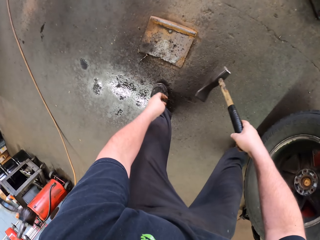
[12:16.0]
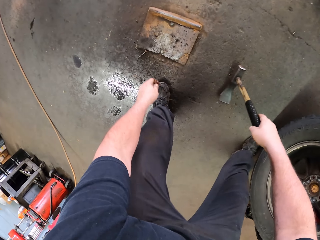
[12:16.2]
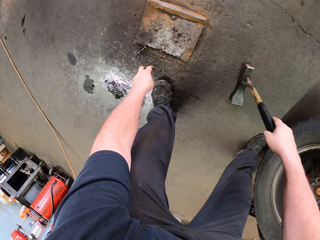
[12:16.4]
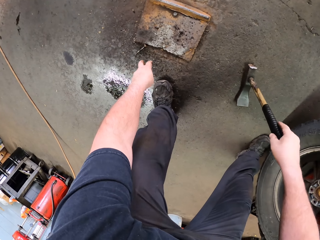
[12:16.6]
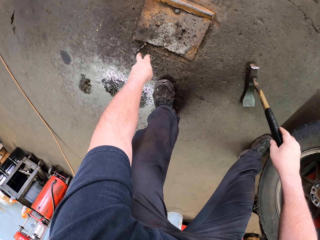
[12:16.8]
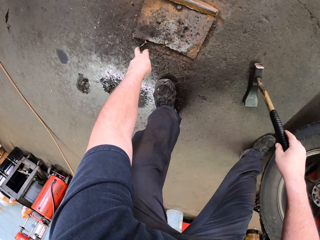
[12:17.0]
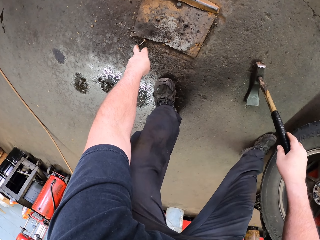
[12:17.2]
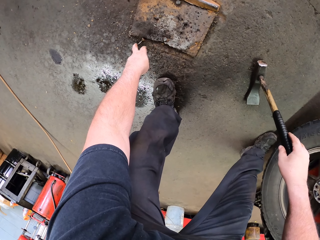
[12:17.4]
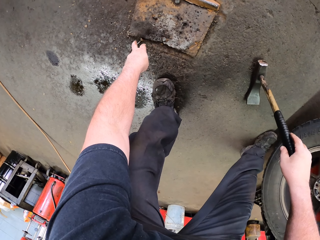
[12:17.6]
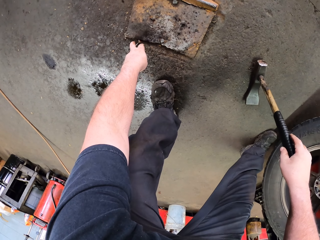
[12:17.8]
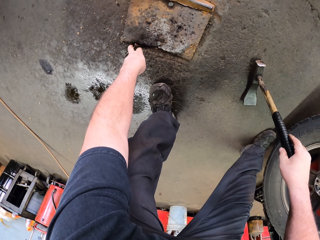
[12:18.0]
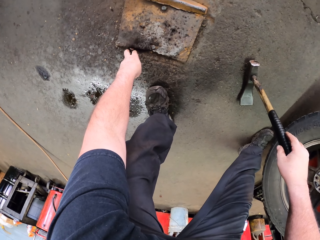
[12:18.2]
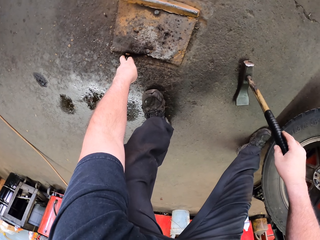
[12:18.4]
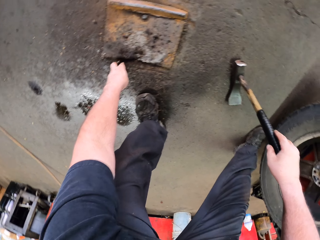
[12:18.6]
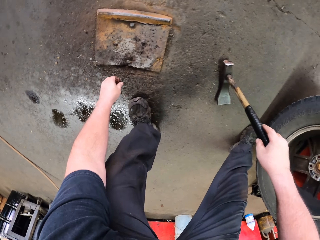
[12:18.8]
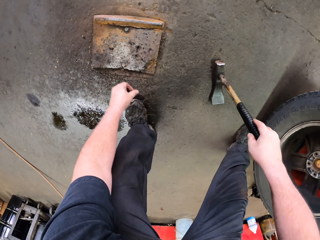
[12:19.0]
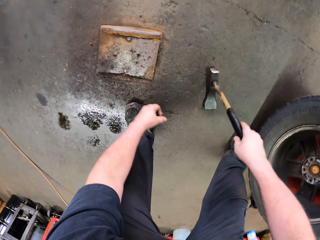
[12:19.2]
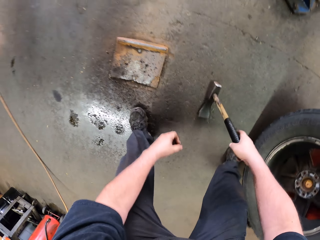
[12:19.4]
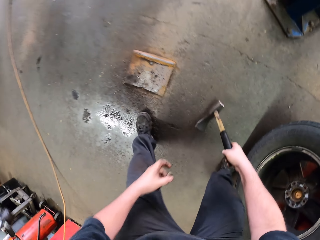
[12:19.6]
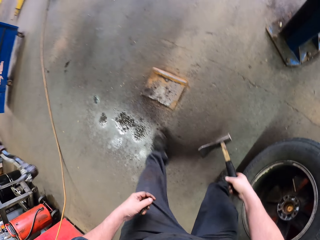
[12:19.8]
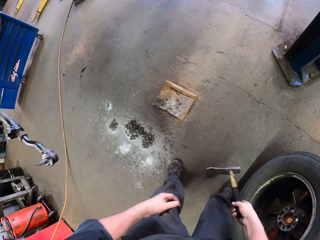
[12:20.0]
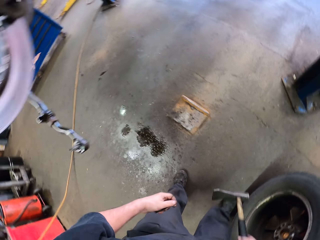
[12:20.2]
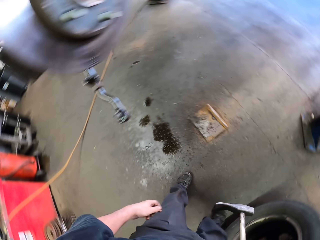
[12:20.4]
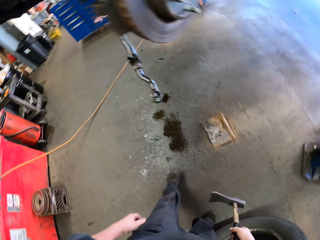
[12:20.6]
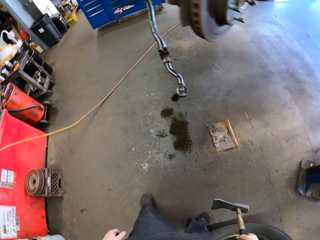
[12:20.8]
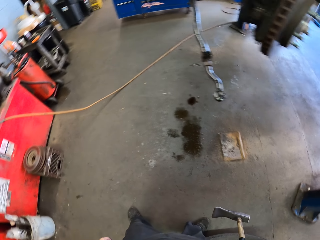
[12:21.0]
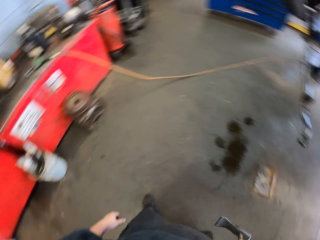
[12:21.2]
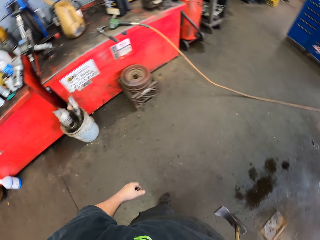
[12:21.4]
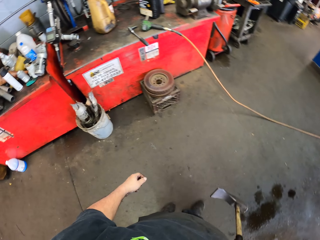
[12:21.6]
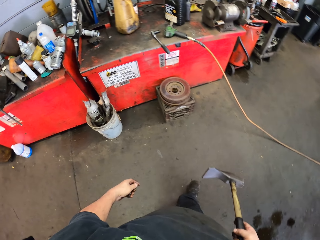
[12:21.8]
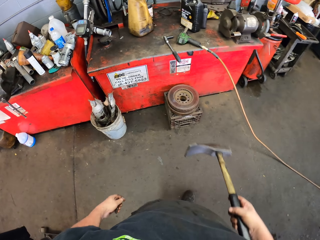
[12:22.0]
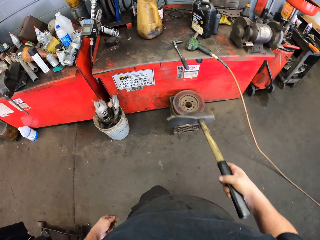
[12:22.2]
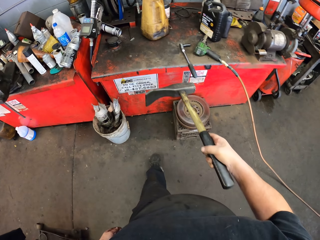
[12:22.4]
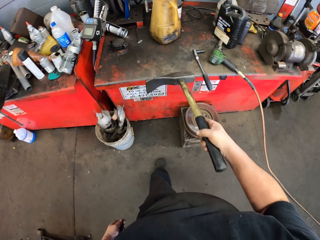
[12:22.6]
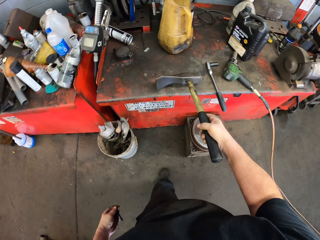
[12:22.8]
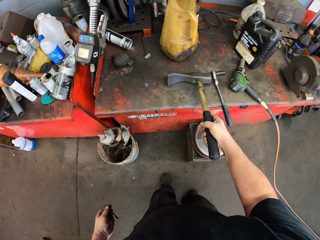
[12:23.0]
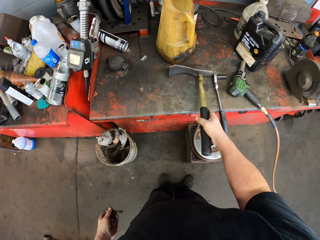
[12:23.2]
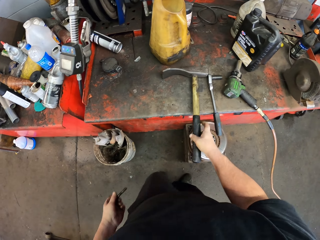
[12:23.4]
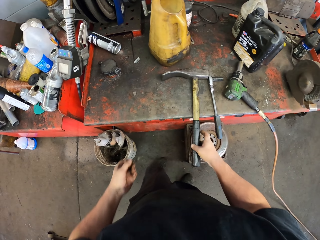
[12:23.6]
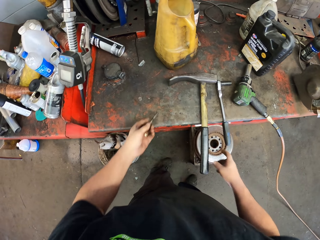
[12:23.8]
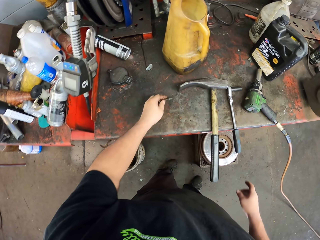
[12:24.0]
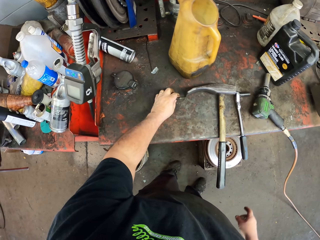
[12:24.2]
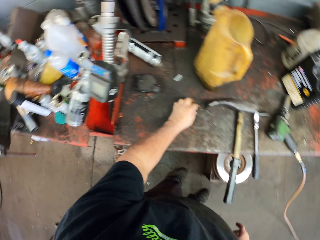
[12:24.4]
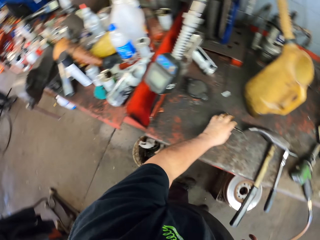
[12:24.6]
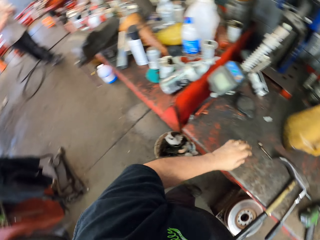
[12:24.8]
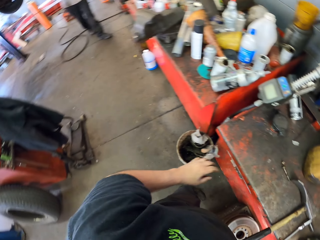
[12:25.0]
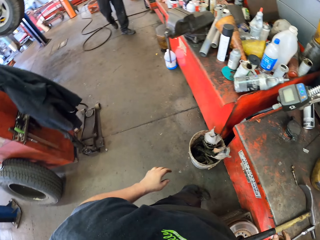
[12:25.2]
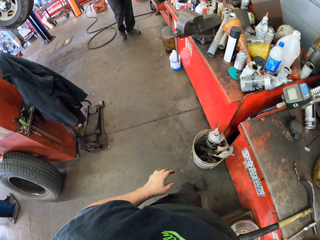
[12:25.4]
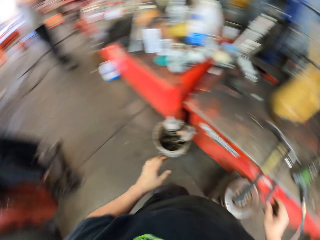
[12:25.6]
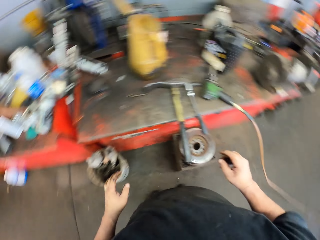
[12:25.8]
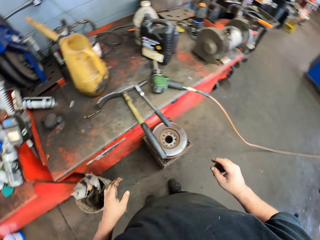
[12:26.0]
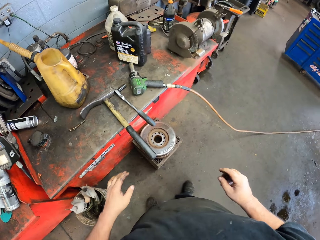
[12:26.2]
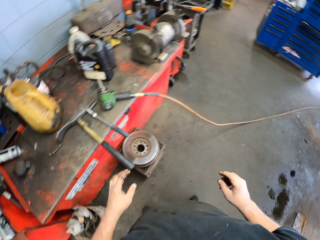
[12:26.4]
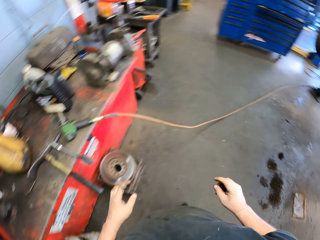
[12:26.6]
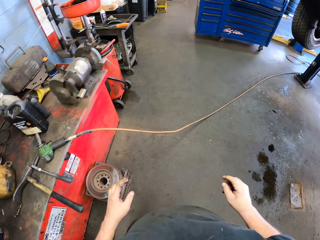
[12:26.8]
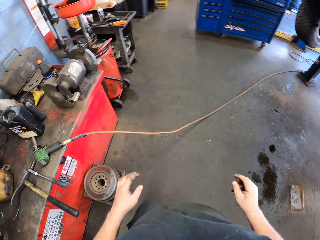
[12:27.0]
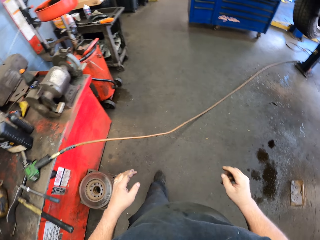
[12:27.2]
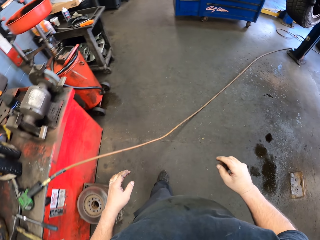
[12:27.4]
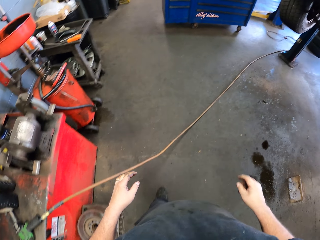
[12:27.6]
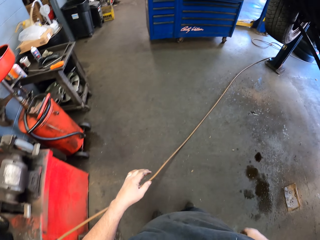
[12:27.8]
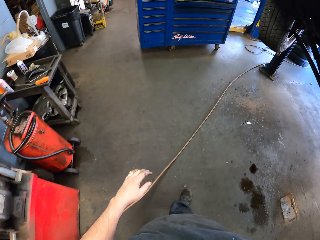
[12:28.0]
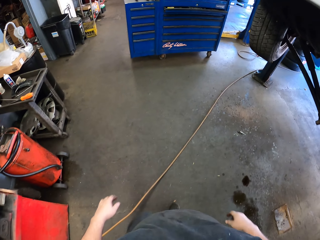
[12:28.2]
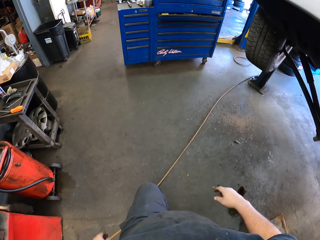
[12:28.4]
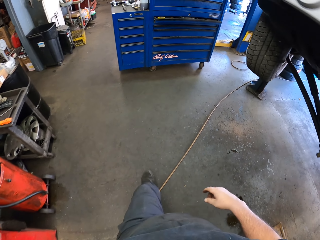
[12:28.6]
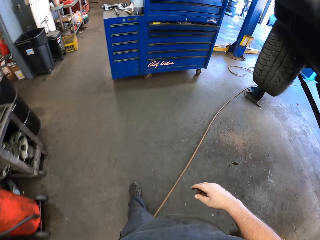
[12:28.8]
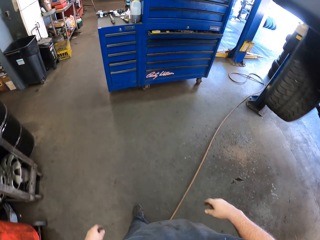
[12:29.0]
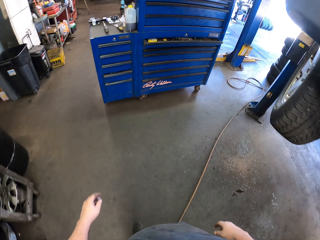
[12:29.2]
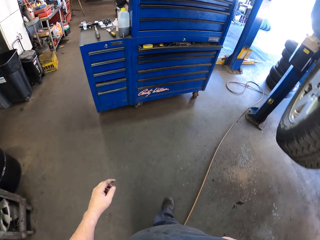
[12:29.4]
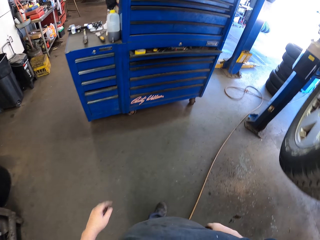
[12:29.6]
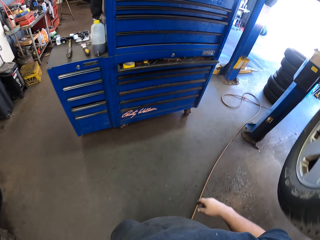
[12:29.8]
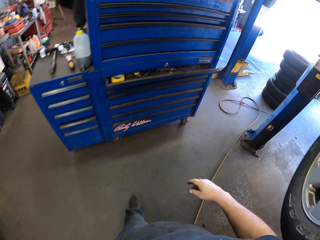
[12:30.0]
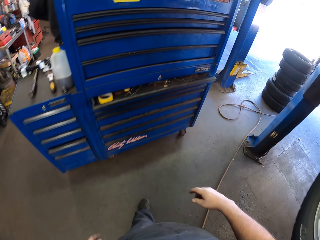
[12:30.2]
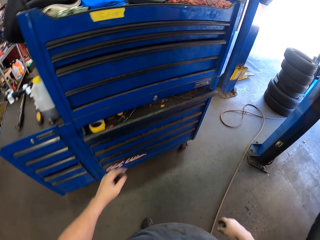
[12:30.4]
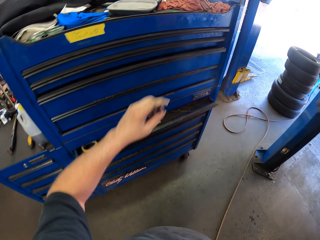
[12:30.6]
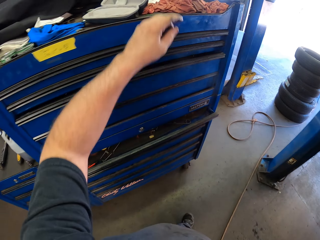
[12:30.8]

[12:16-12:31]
The camera wearer puts the hammer on the floor. They take a bolt. They turn around. They walk in the garage. They put the hammer on the toolbox. They put the bolt on the toolbox. They turn around. They walk in the garage.

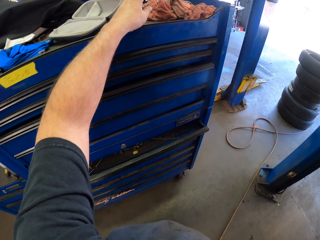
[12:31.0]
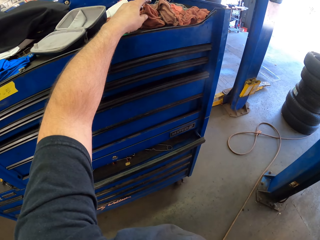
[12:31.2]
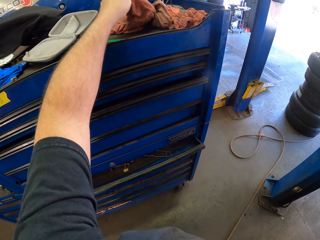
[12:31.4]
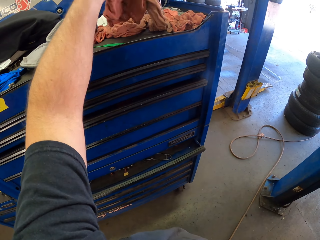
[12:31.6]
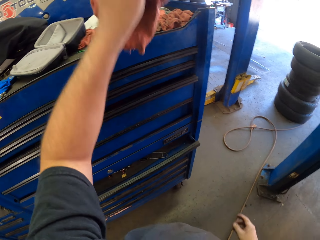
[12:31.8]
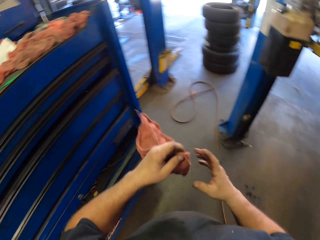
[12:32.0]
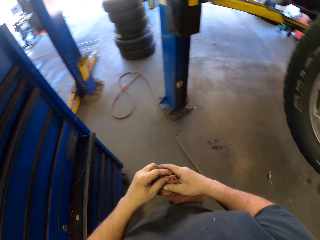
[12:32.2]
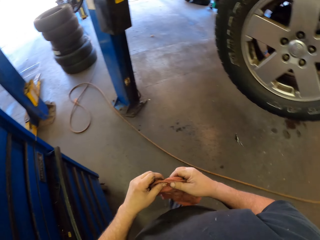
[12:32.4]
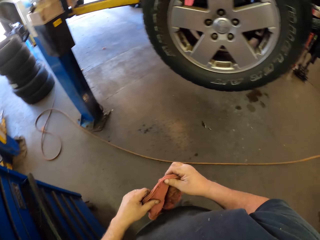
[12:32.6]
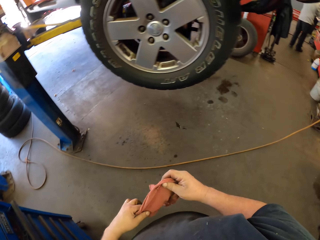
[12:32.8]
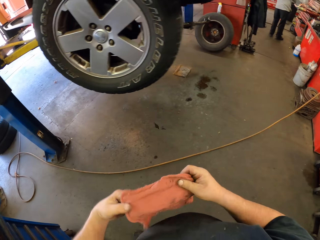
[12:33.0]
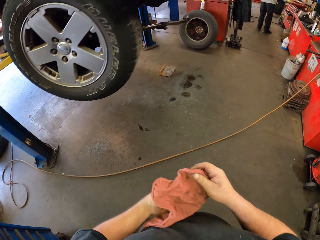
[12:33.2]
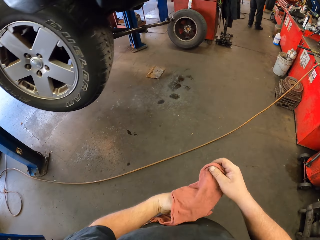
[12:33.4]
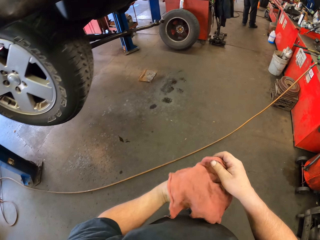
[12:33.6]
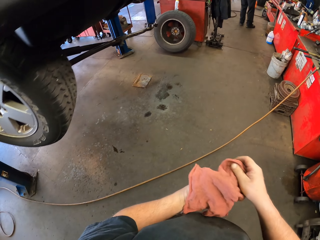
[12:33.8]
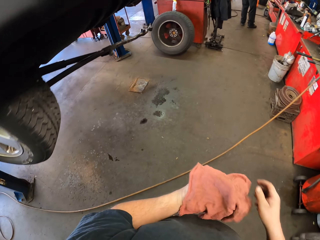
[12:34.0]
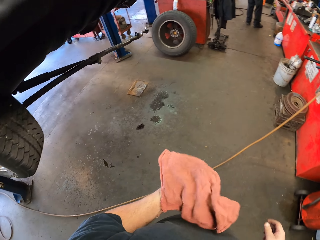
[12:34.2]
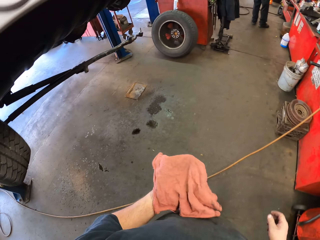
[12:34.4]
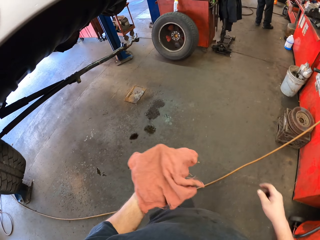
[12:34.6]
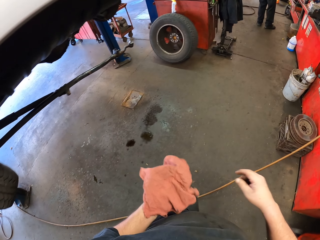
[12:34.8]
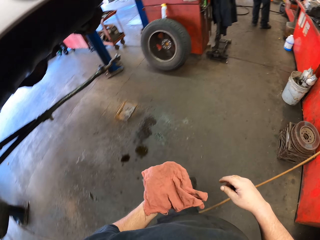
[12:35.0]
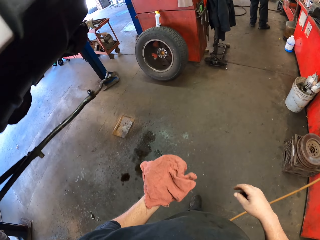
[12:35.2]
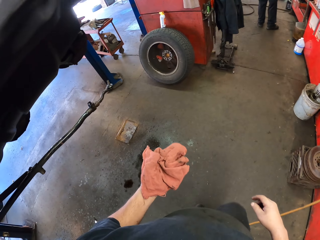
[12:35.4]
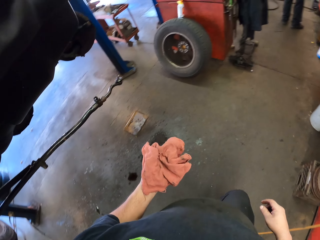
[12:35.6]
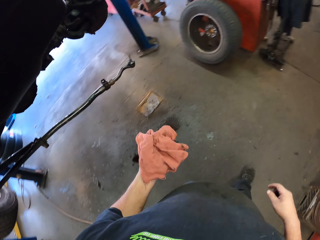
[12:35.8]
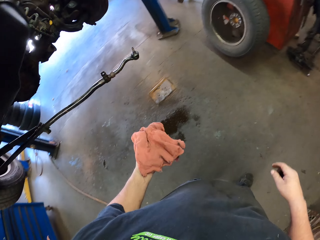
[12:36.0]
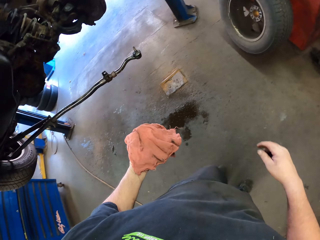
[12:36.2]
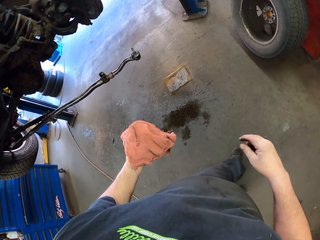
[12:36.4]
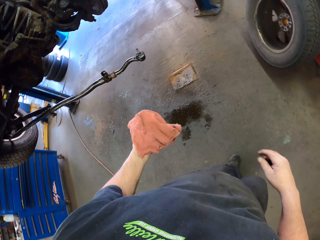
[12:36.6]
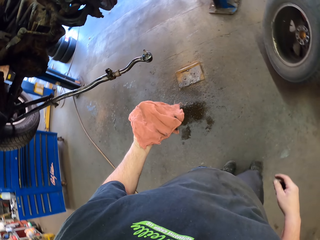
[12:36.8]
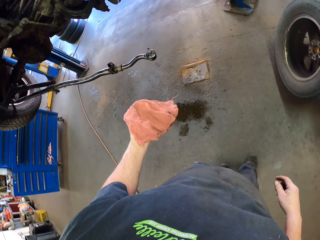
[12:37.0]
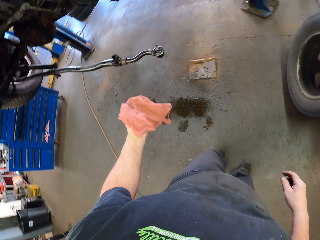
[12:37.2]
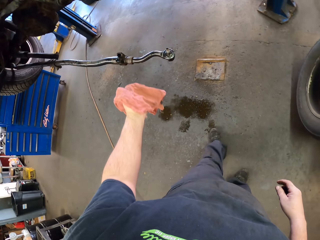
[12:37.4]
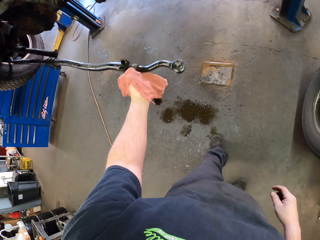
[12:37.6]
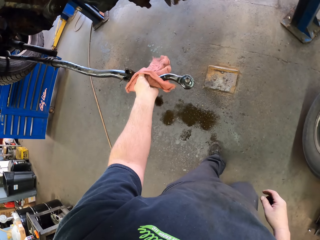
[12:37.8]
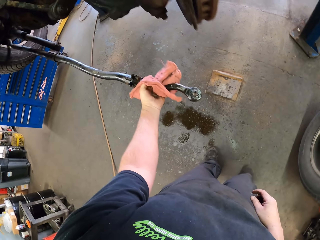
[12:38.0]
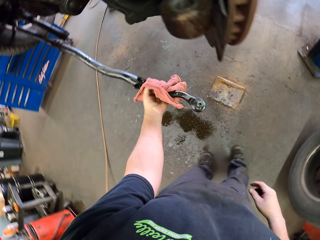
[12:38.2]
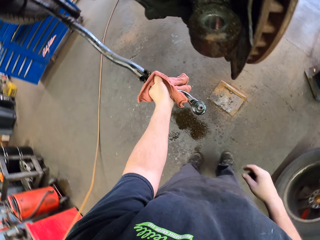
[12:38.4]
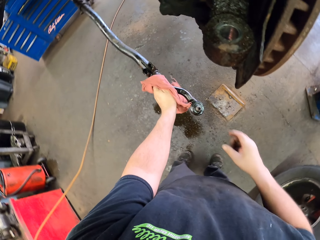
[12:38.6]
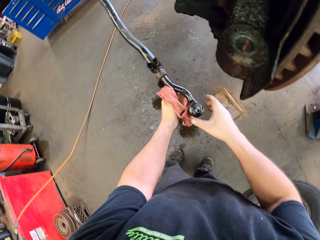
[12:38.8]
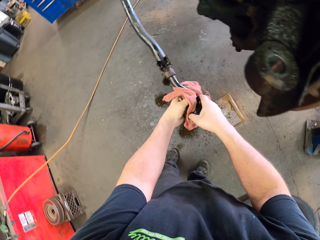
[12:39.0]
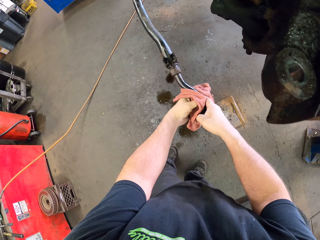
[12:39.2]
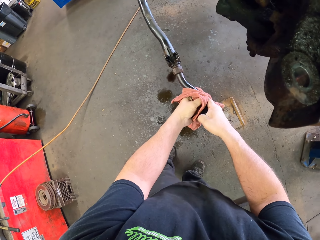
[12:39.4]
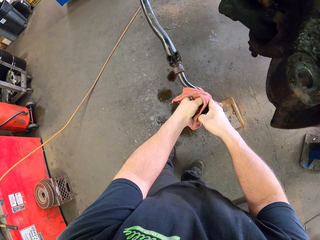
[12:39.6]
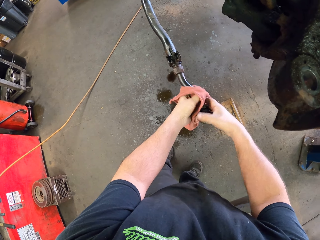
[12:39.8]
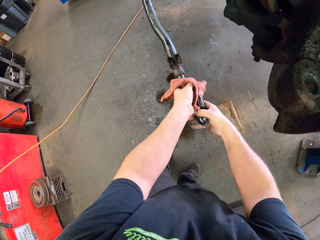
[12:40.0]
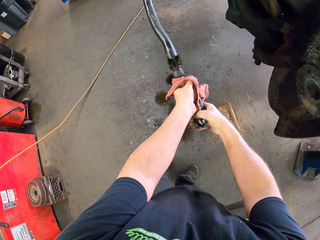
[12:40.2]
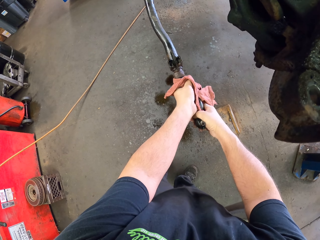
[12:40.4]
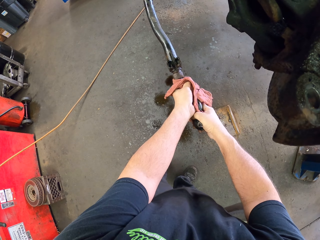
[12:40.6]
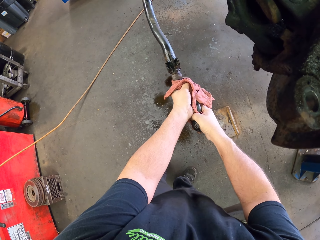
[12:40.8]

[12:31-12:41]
The camera wearer takes a towel. They turn around. They hold the towel in both hands. They walk in the garage. They hold the axle with the towel. They wipe the axle.
